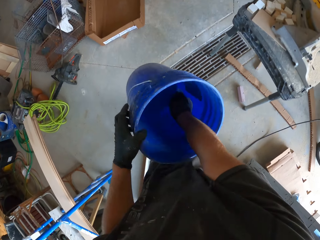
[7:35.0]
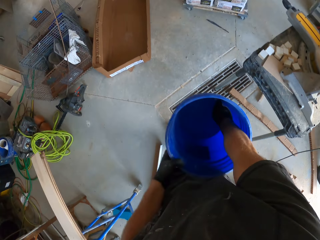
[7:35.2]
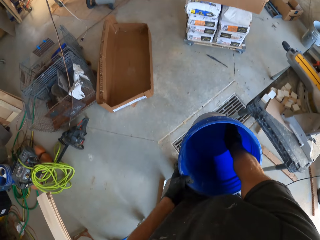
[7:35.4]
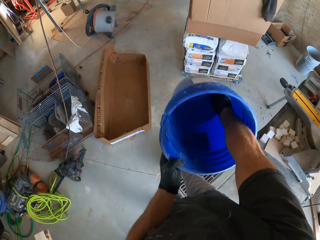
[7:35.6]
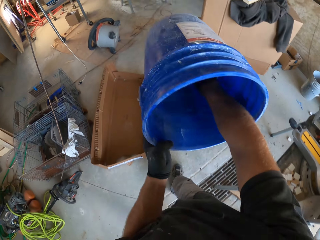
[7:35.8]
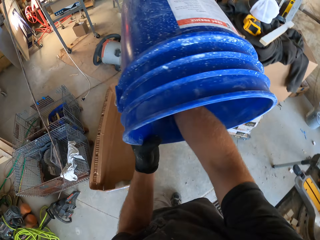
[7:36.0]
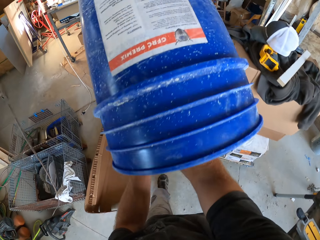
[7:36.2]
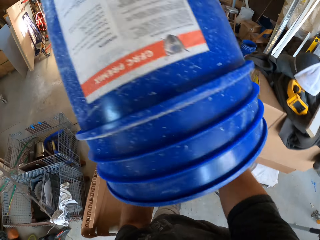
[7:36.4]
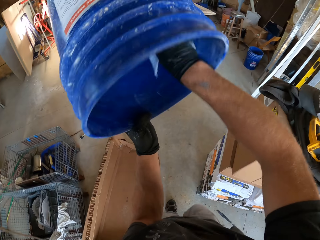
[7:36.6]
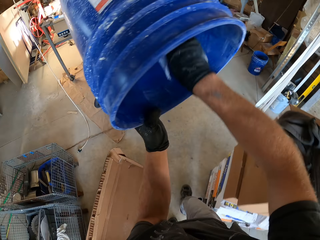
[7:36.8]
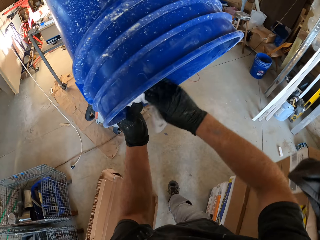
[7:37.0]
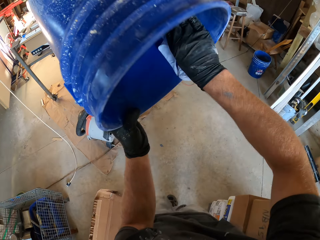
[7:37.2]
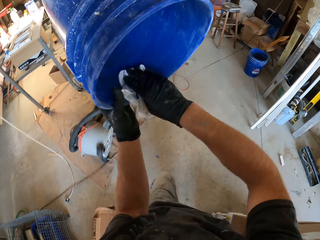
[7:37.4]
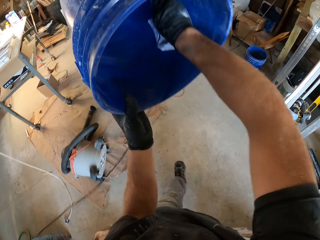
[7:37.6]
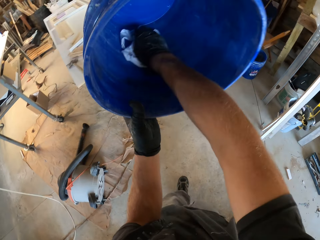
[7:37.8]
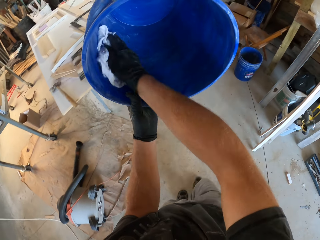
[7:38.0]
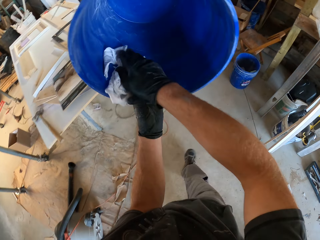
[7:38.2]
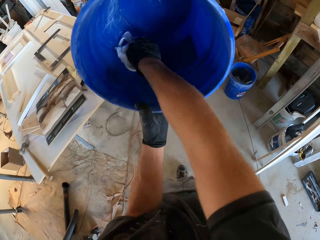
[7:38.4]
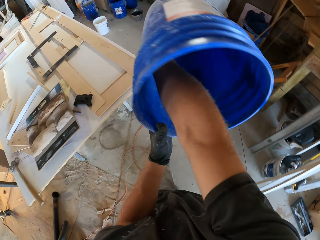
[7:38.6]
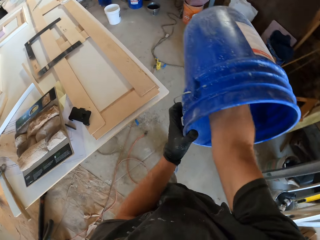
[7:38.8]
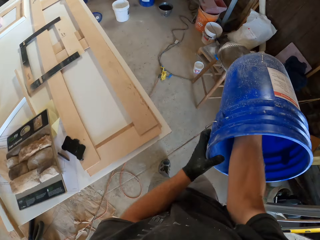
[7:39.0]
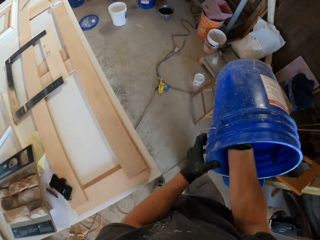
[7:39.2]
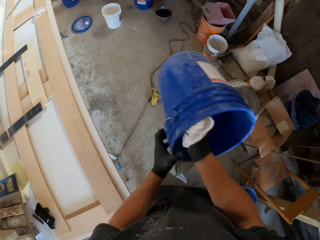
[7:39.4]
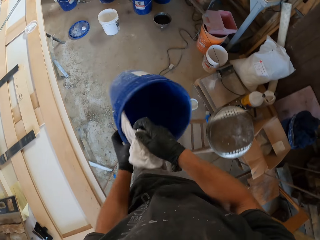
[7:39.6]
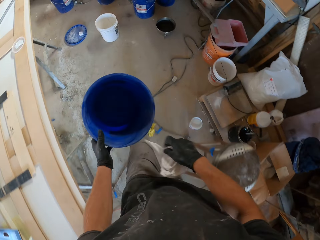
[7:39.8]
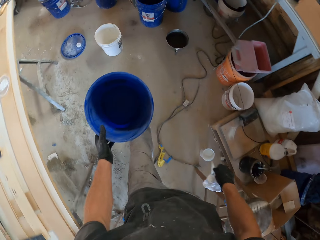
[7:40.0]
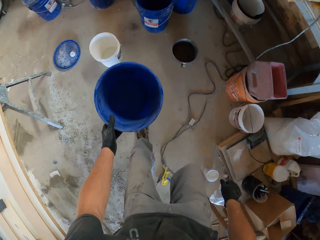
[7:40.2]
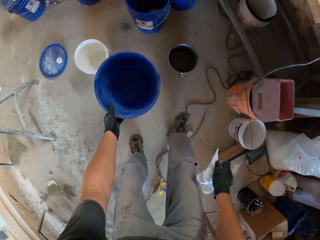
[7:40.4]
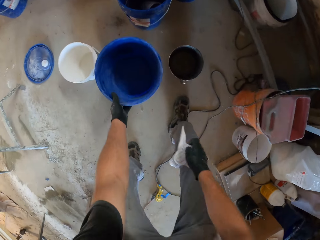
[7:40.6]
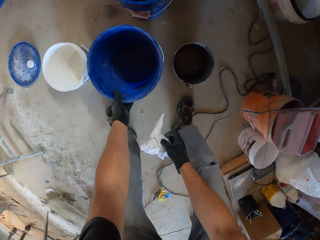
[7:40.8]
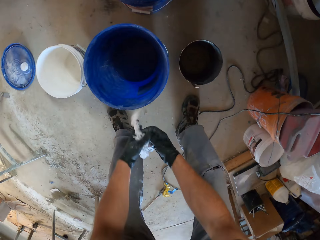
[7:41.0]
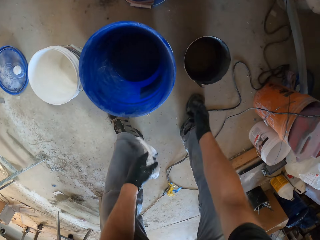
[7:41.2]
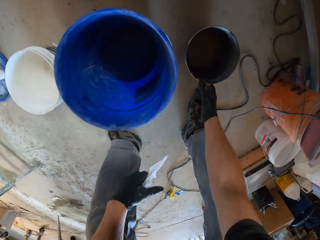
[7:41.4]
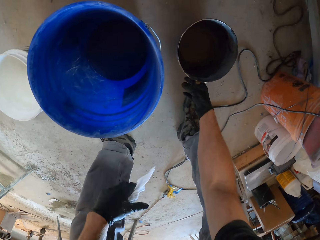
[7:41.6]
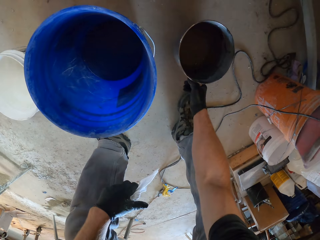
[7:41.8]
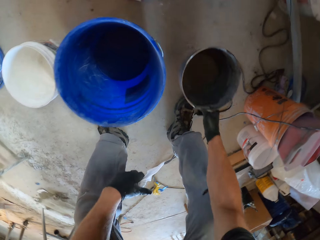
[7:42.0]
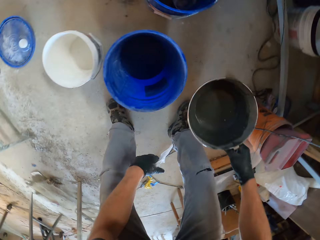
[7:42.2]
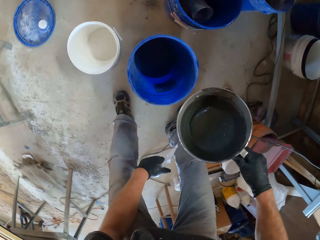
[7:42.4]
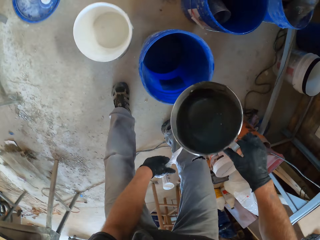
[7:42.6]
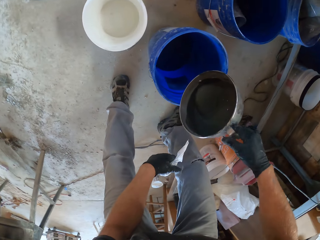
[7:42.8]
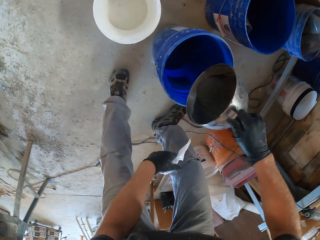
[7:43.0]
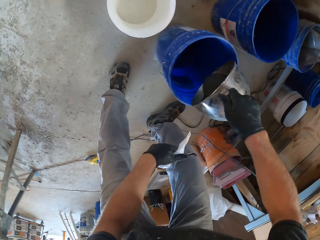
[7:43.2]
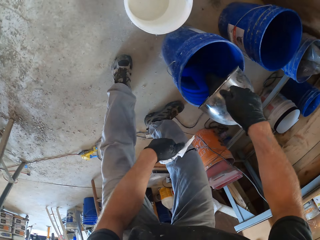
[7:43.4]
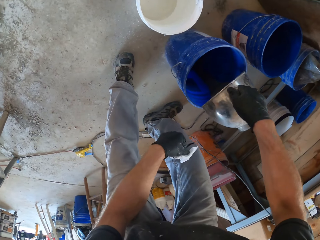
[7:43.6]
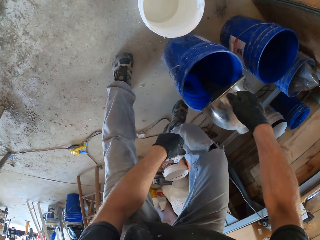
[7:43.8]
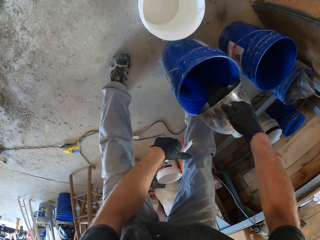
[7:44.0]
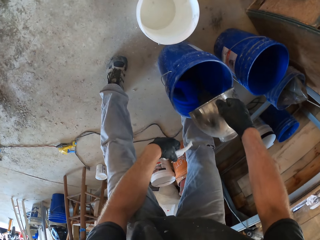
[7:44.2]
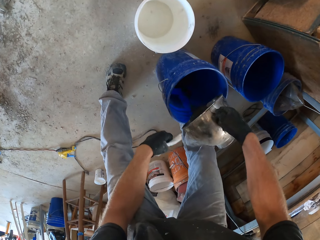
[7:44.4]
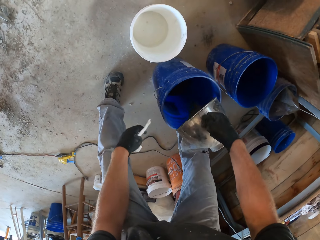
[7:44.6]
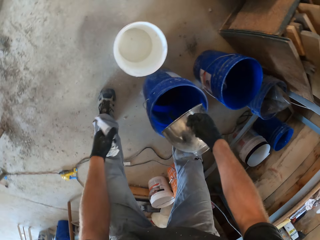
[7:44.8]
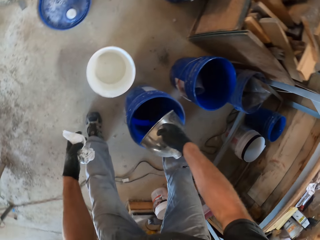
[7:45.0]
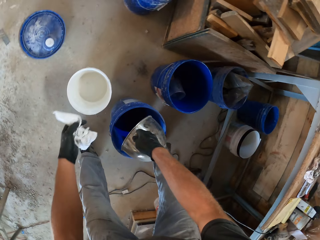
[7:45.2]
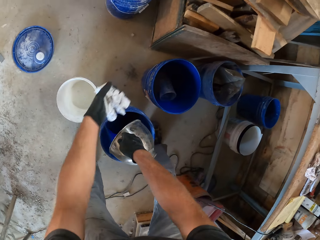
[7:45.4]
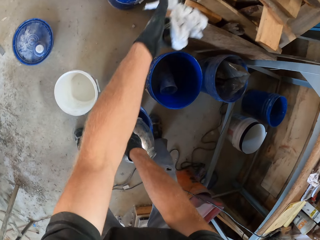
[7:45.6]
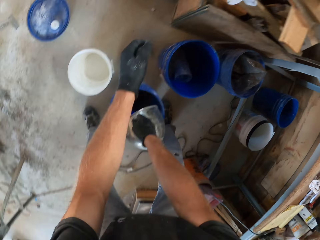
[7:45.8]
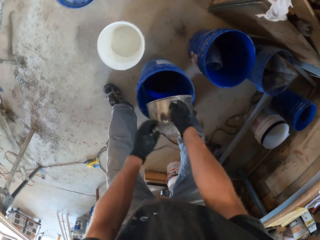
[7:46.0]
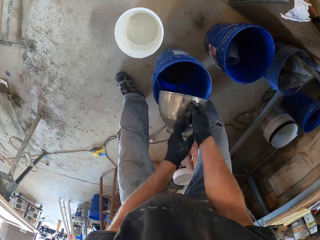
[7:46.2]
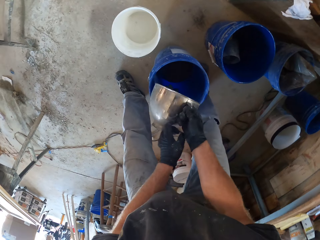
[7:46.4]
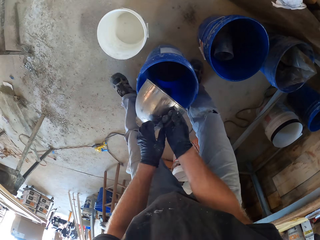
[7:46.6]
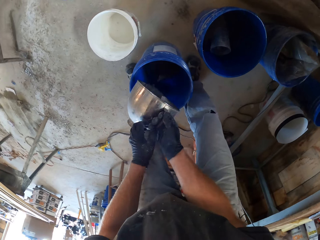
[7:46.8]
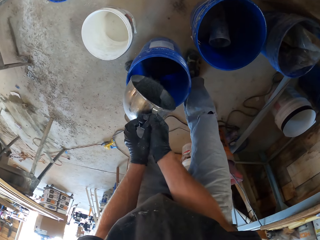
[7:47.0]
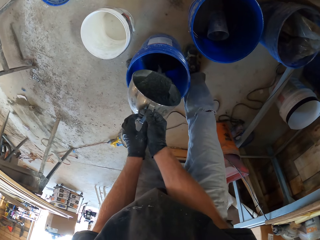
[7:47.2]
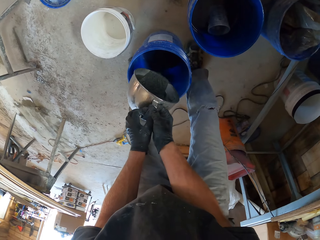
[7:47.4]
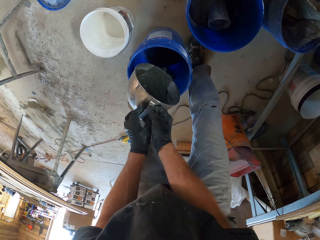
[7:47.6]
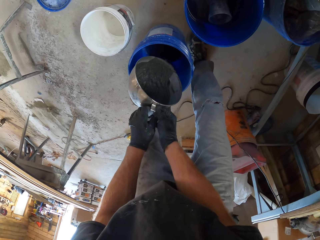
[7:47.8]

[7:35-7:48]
The camera wearer walks around the workshop. He lifts the bucket. He puts his hand down. He puts the bucket on the floor. He holds the cloth with the other hand. He picks up the bowl. He puts something in the bucket. He pours the mixture in the bucket. He throws the cloth.

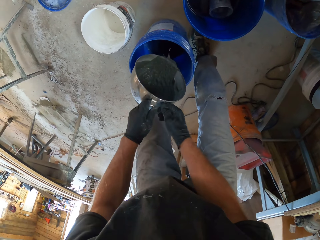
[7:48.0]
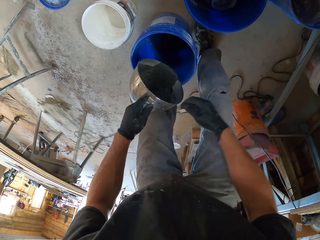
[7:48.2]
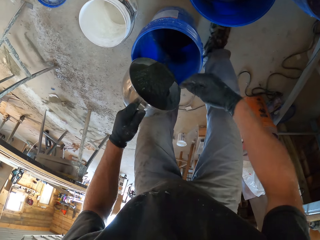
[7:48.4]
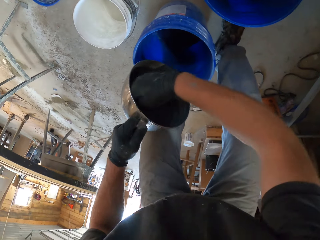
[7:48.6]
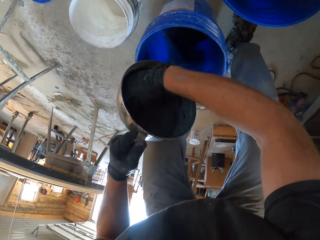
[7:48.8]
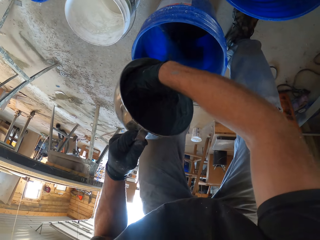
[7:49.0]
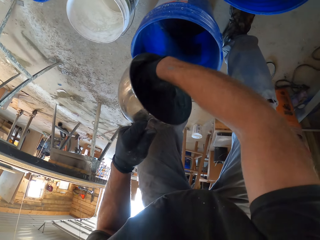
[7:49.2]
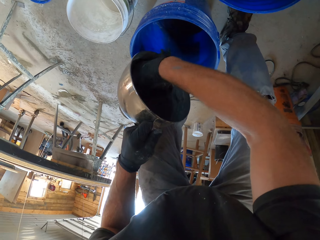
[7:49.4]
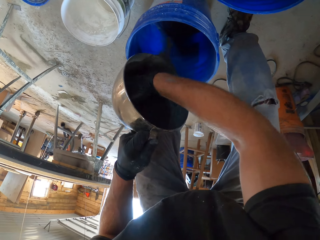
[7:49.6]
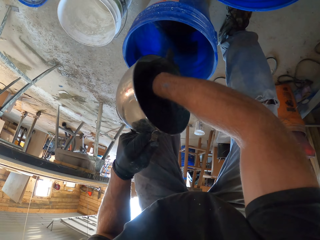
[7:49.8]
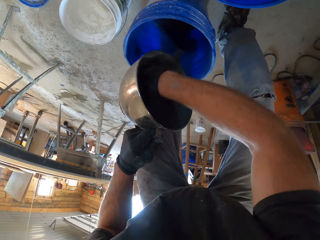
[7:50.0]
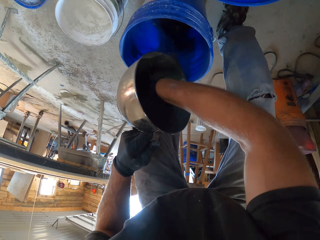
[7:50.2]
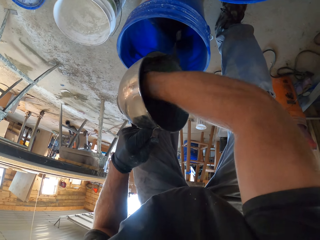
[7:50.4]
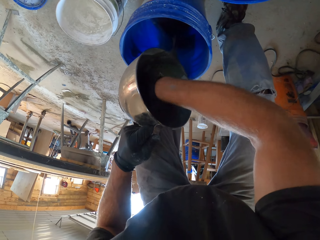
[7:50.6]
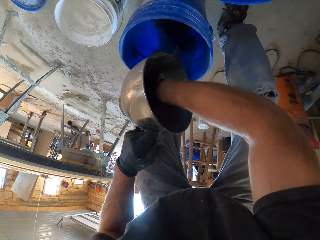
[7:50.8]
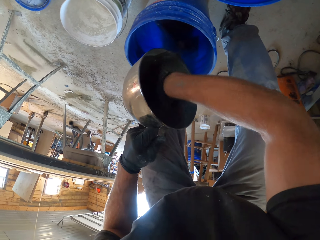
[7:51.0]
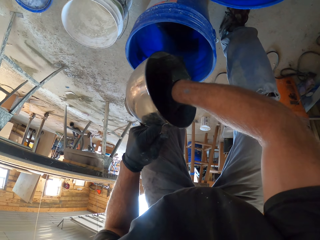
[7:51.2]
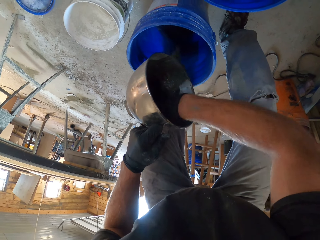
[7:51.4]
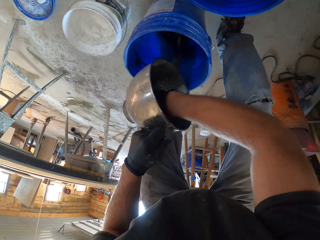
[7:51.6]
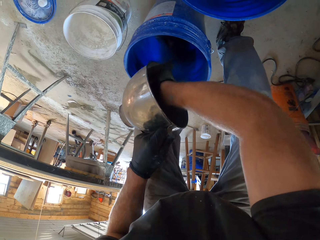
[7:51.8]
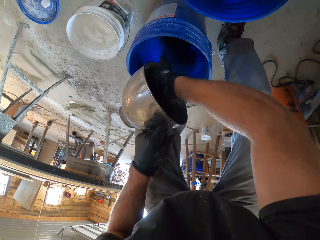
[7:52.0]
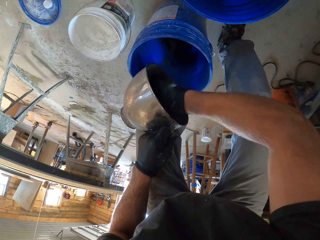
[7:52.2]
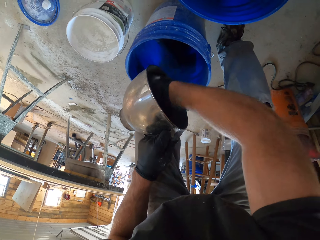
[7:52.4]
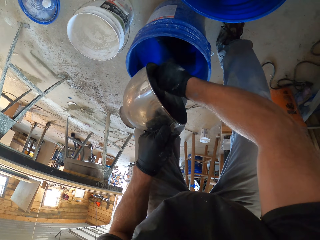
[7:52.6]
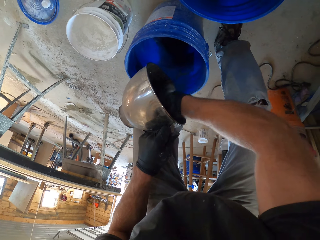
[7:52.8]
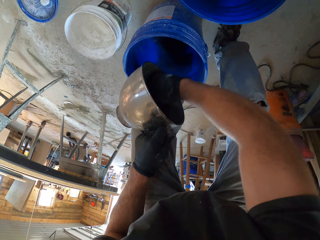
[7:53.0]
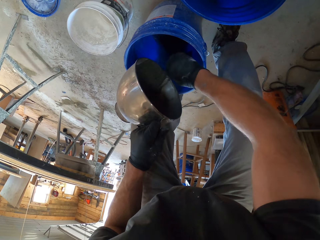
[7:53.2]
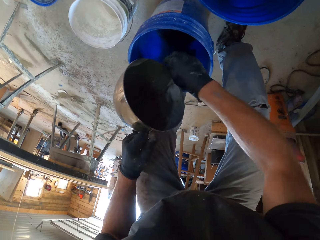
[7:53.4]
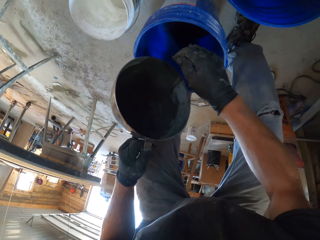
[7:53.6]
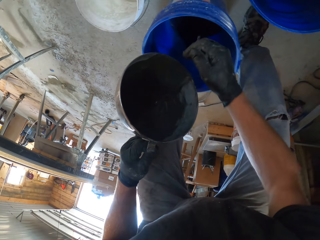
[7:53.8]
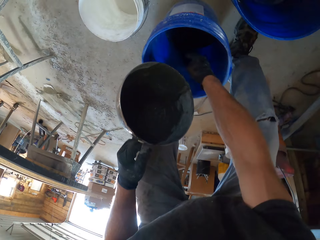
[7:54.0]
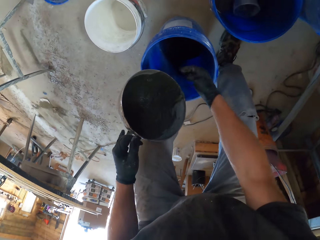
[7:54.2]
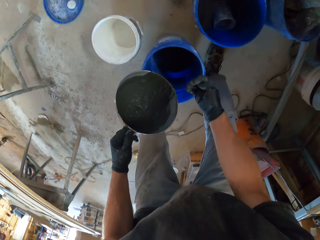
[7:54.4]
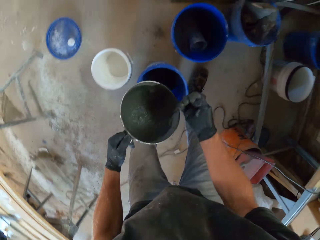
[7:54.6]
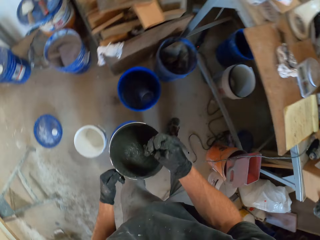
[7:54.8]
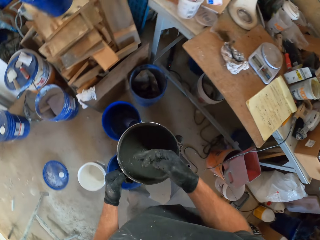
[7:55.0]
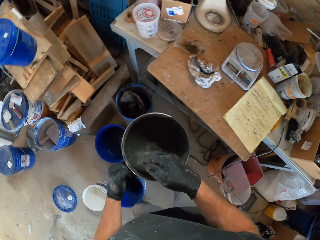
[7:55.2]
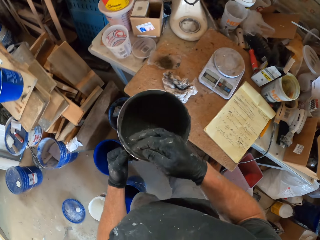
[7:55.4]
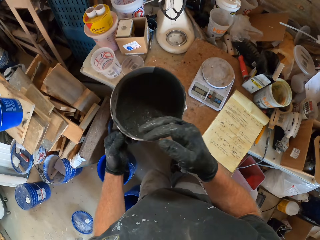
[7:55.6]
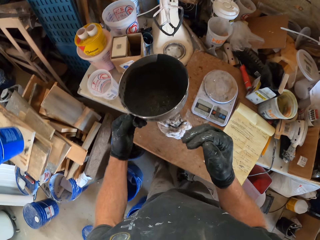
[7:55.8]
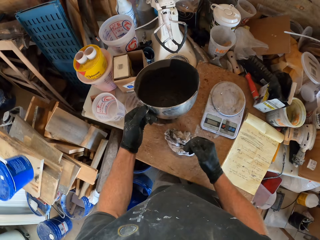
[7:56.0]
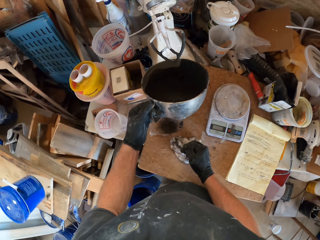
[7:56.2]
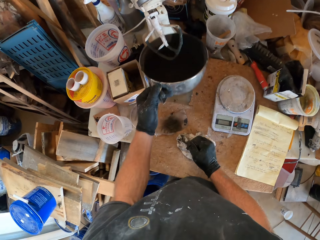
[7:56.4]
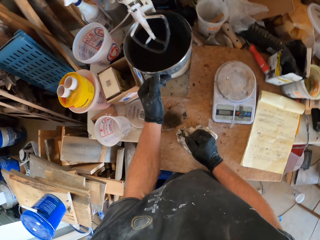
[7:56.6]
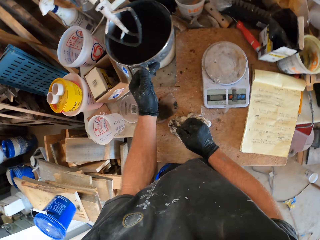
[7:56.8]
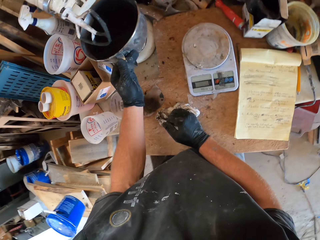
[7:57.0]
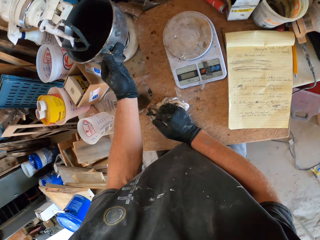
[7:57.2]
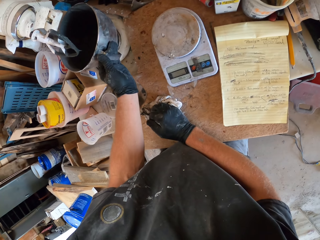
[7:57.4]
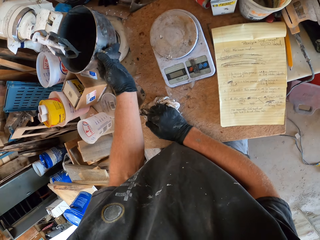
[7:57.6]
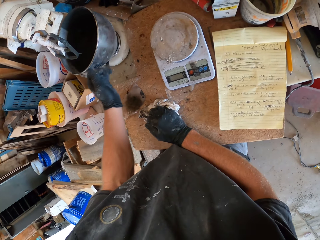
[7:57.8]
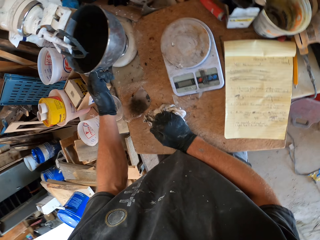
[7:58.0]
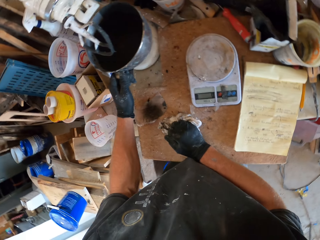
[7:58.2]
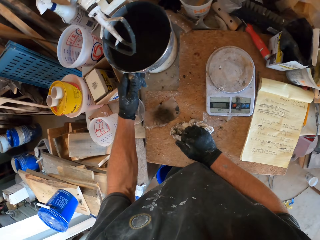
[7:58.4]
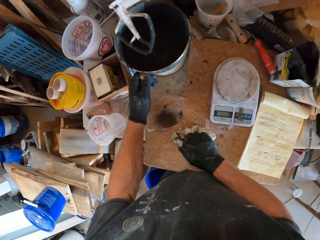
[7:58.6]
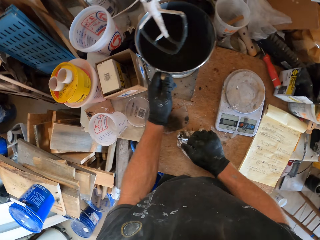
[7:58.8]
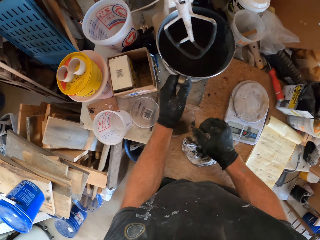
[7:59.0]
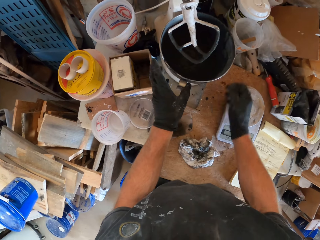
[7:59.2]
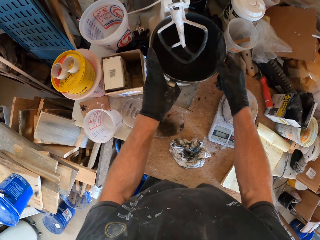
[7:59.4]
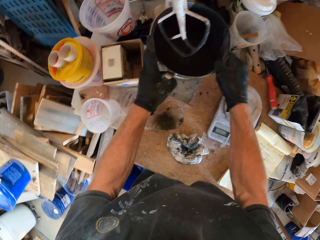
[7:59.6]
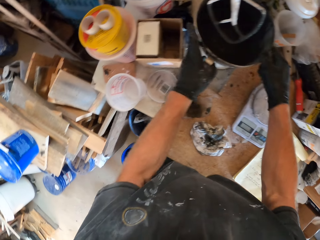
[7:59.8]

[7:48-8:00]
The camera wearer holds the bowl with the other hand. He scrapes the inside of the bowl. He looks inside the bowl. He stands beside the bucket. He puts the bowl on the mixer. He puts his hand on the cloth.
